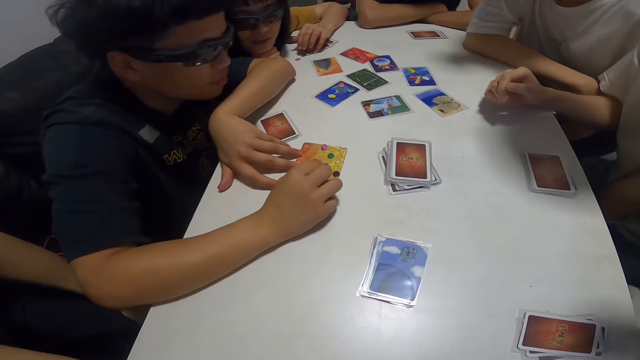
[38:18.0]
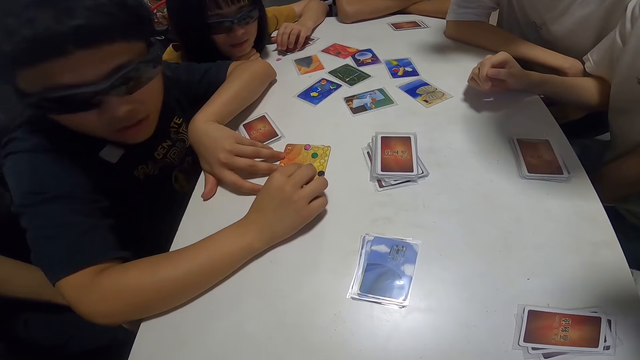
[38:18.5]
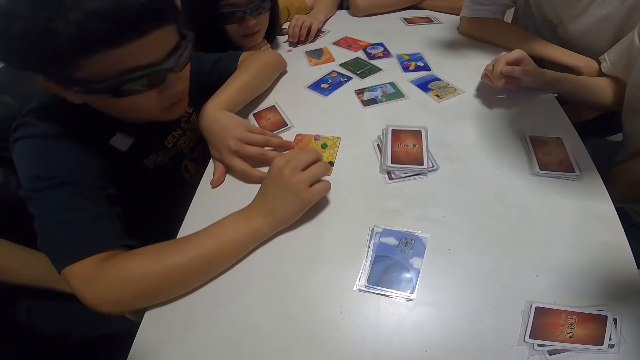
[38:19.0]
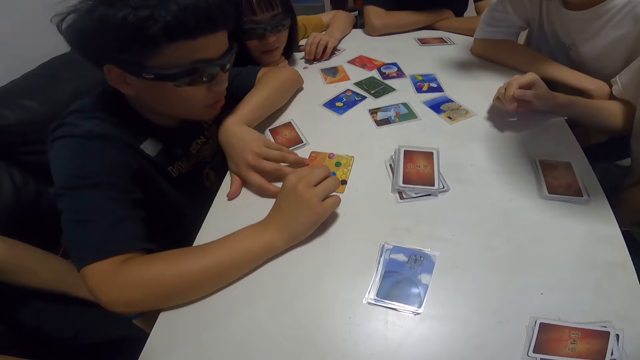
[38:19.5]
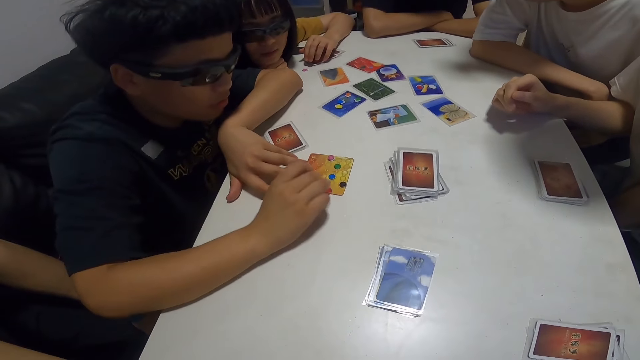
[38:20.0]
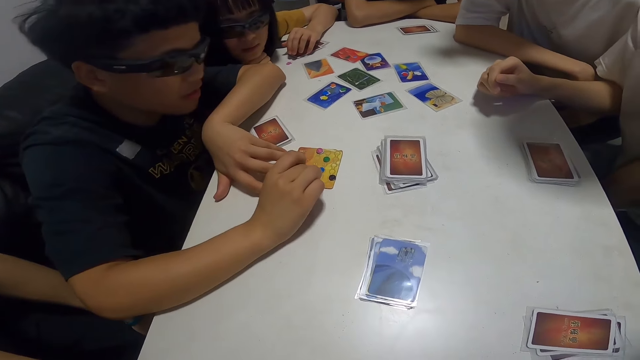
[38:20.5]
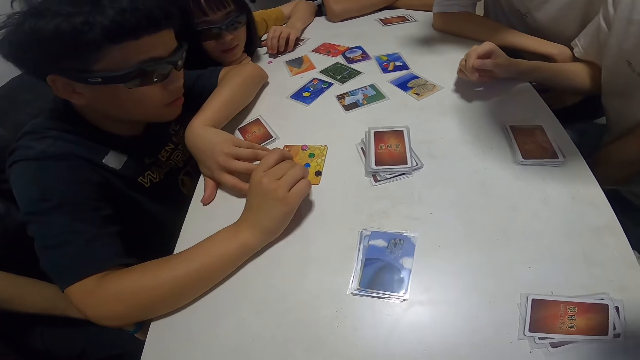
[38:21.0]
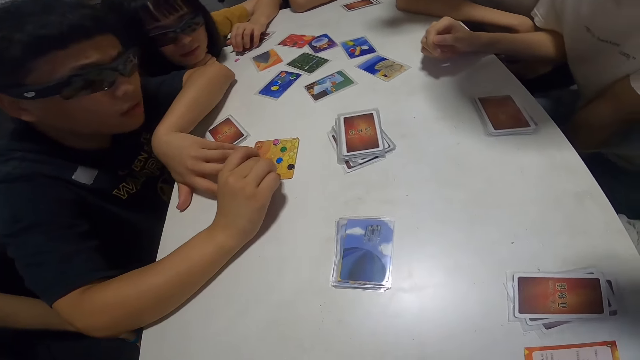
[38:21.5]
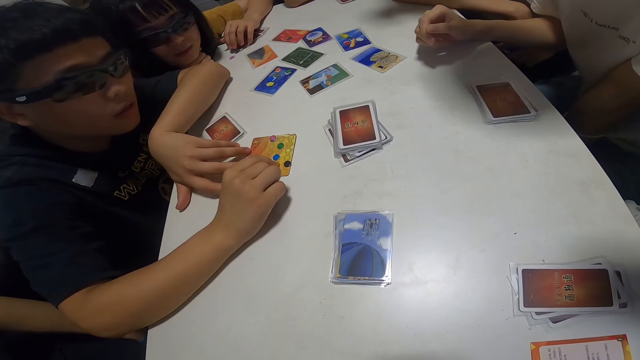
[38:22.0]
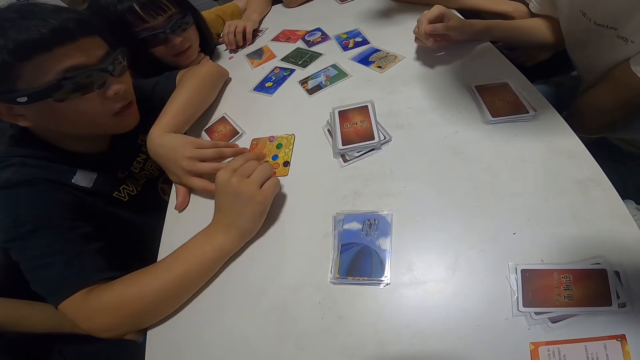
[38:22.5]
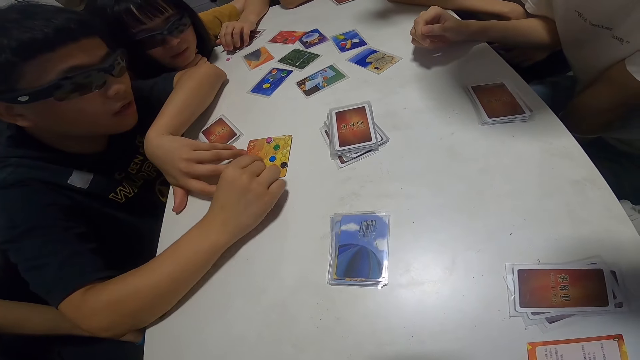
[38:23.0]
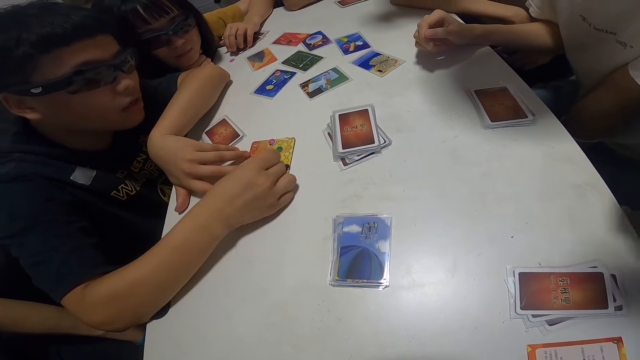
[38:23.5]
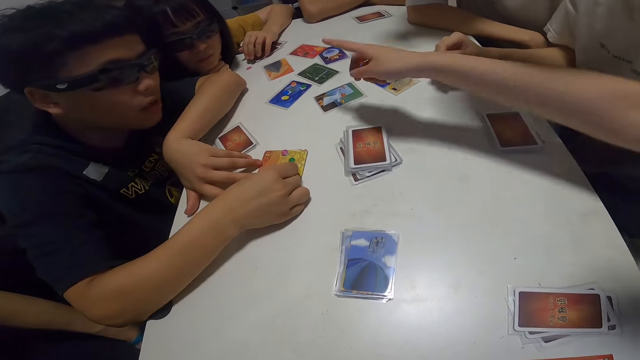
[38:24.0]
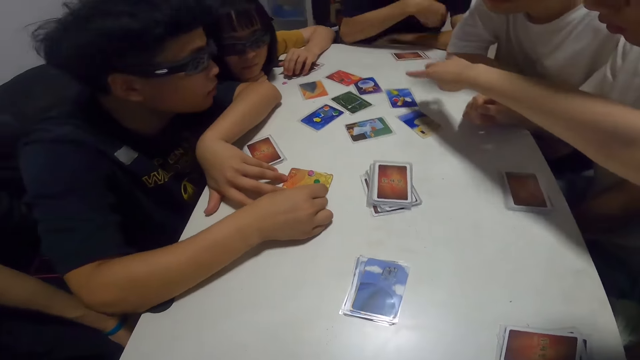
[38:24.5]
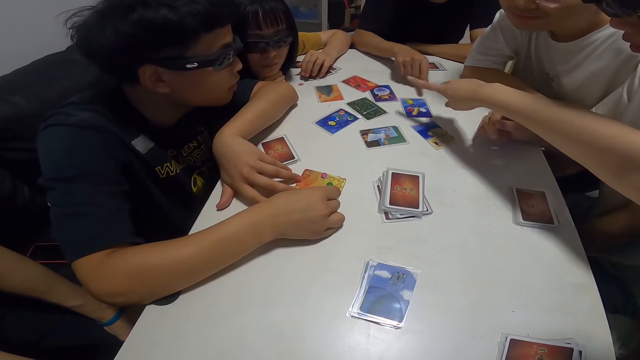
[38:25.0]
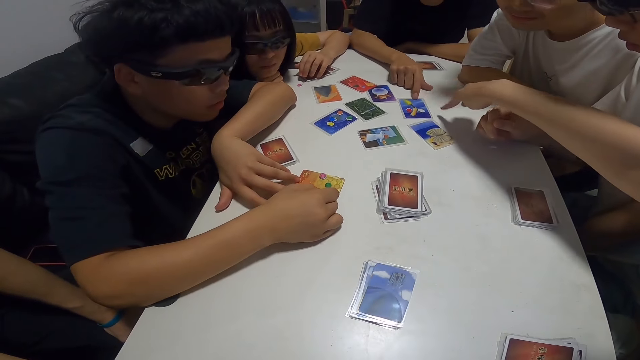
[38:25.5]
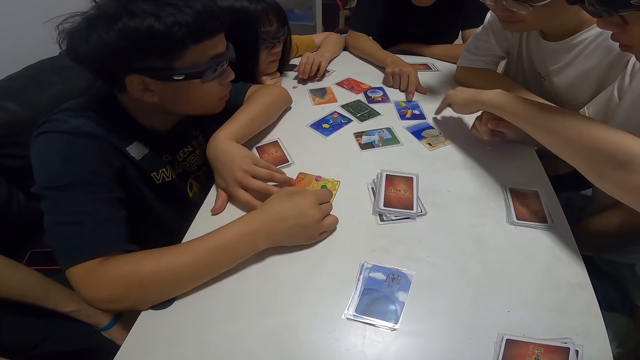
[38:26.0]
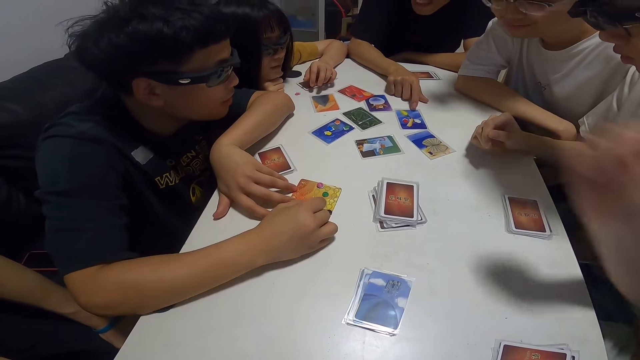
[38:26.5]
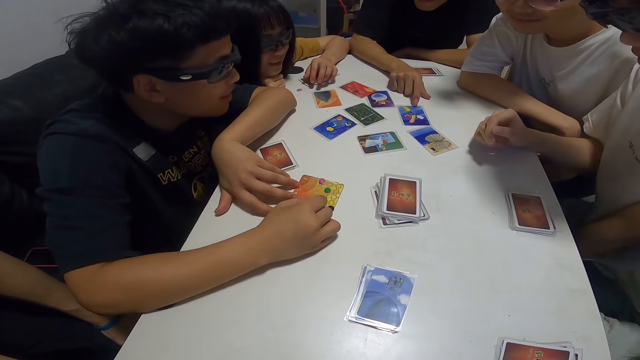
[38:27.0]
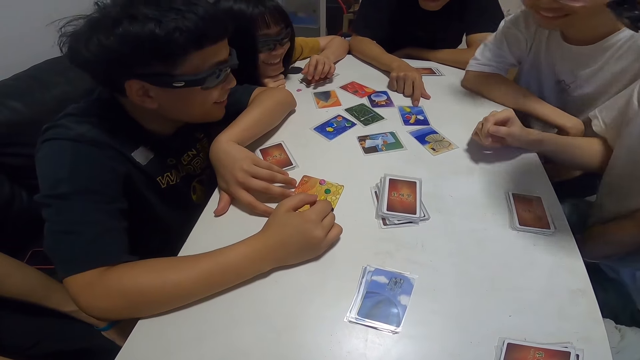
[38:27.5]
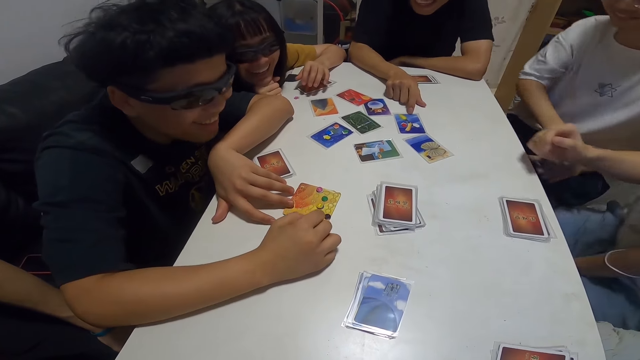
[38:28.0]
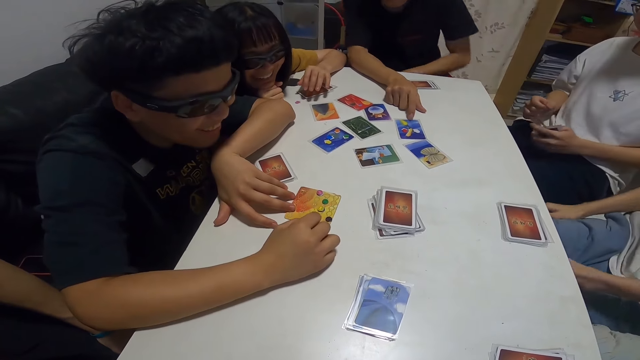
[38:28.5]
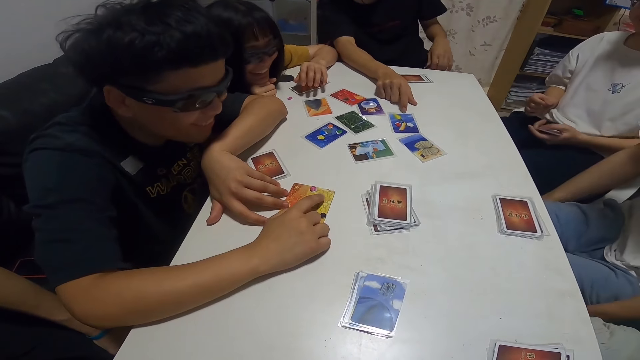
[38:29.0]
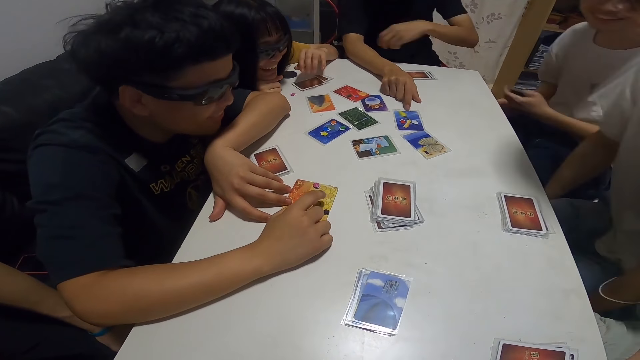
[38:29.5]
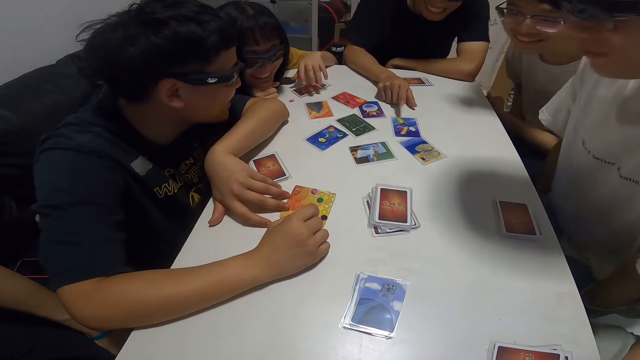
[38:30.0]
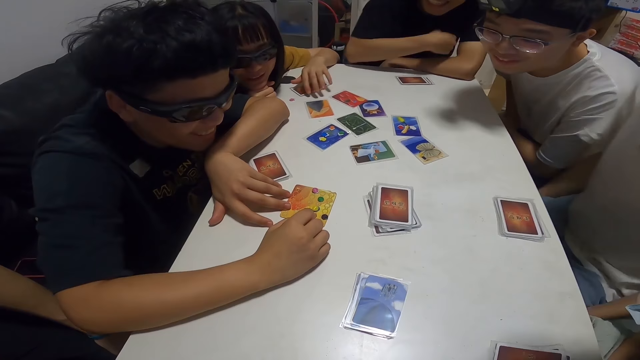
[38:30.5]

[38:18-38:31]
A lady points towards the card. A man points at the cards. Another man touches the card. Another man points at the table.

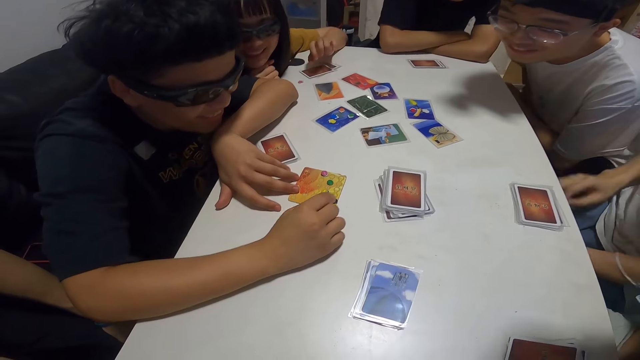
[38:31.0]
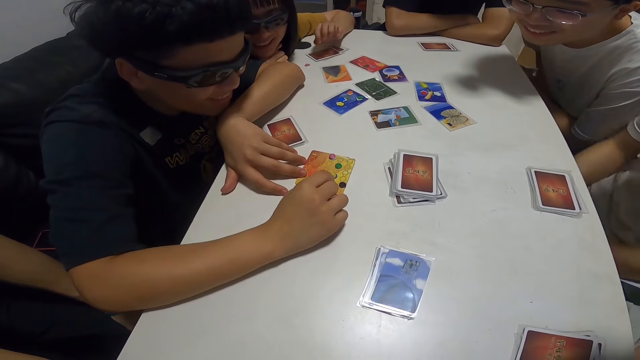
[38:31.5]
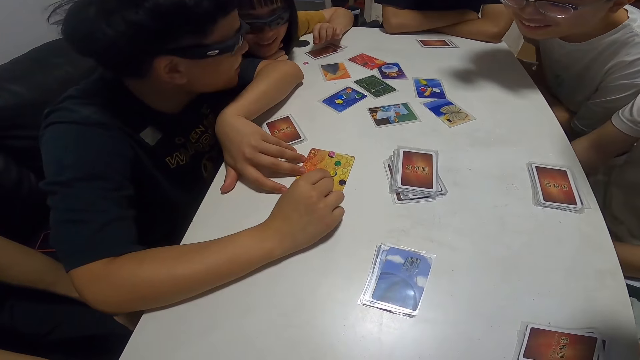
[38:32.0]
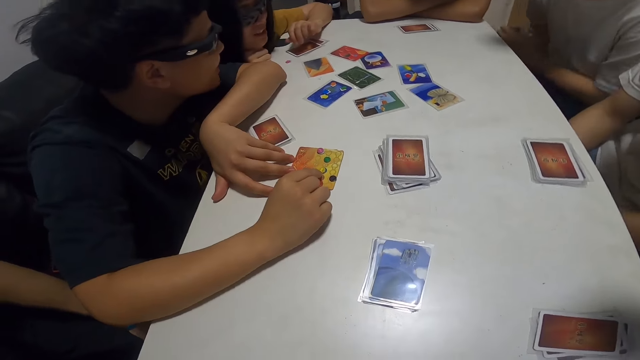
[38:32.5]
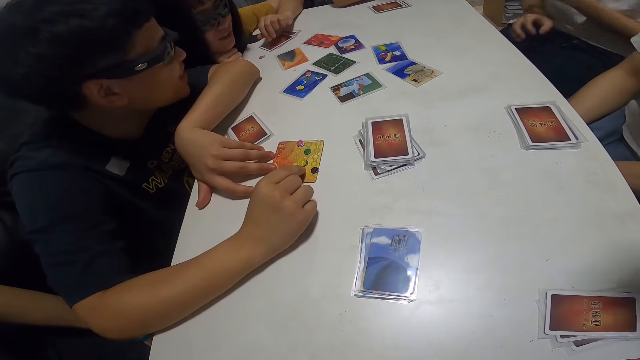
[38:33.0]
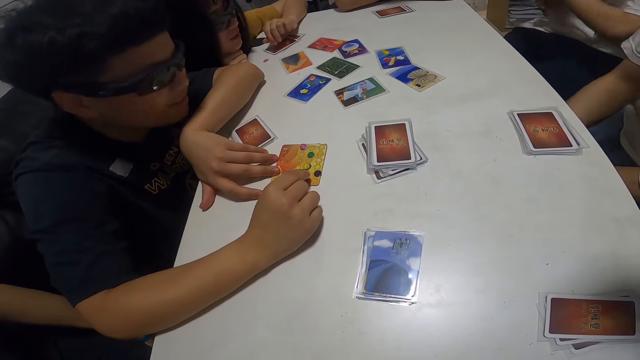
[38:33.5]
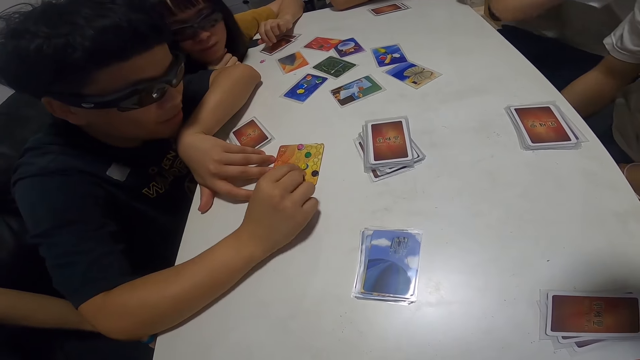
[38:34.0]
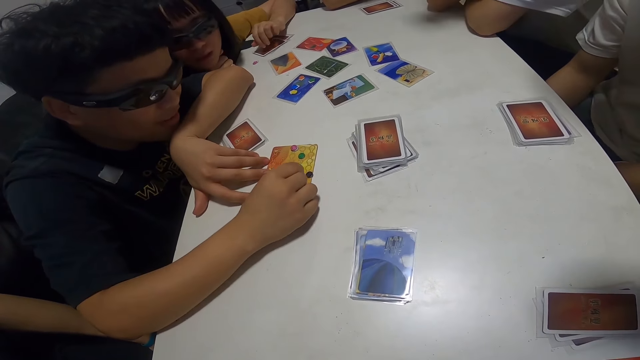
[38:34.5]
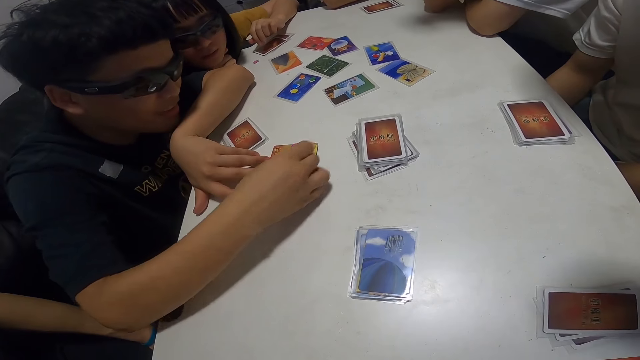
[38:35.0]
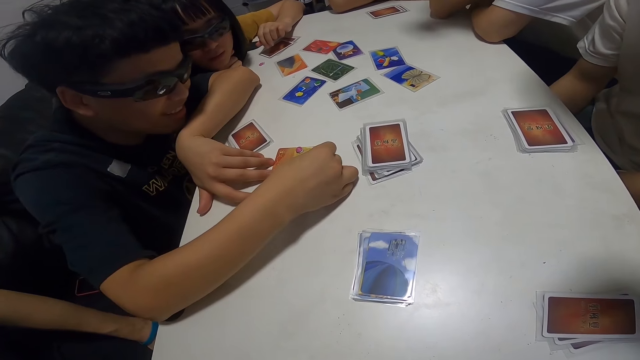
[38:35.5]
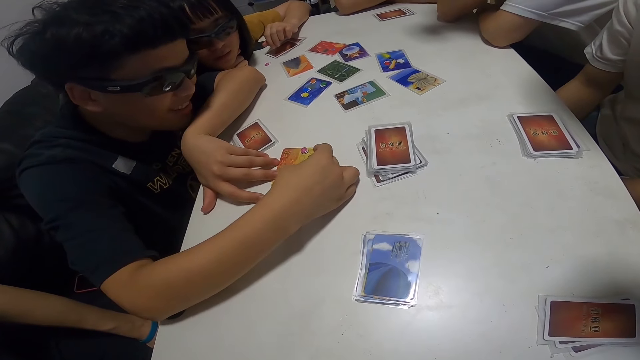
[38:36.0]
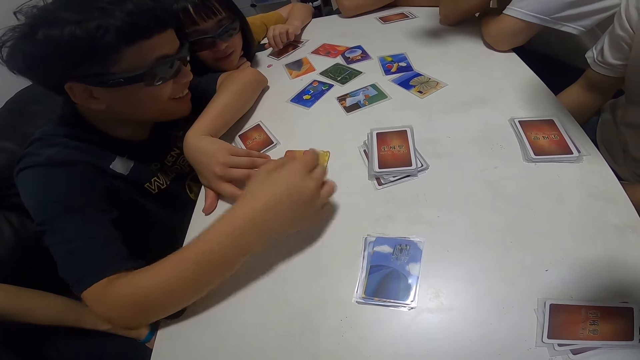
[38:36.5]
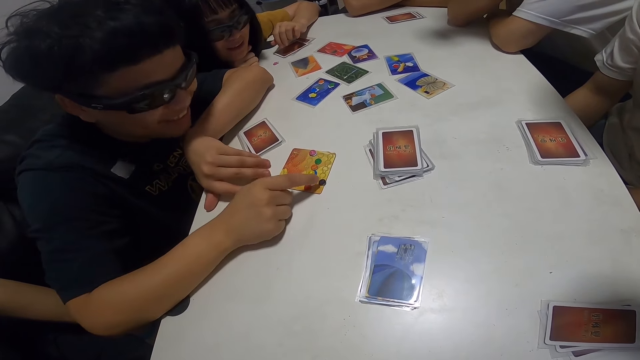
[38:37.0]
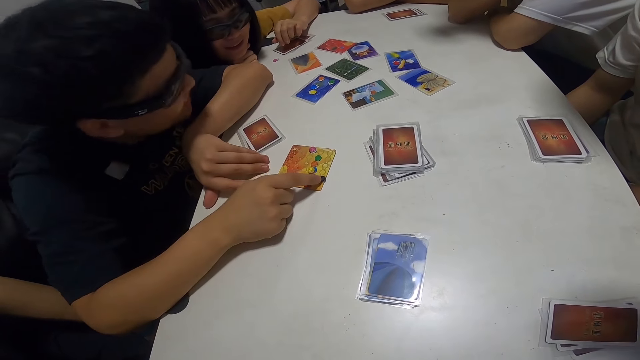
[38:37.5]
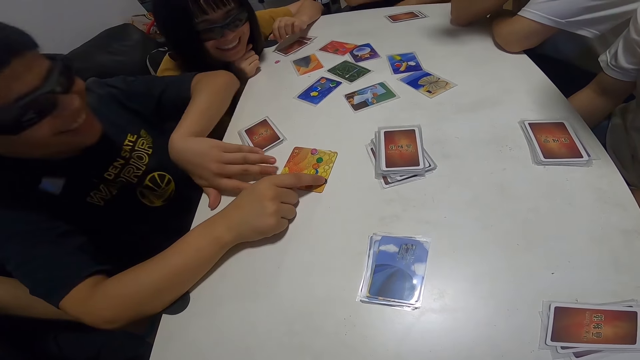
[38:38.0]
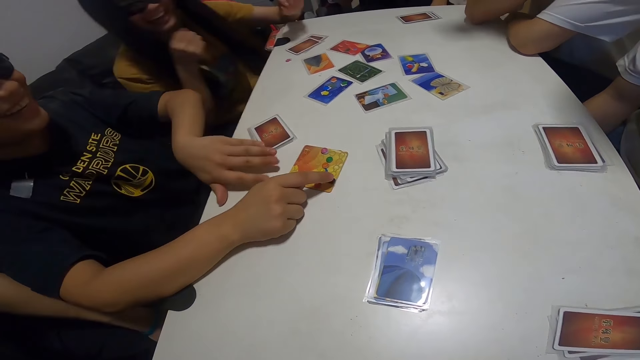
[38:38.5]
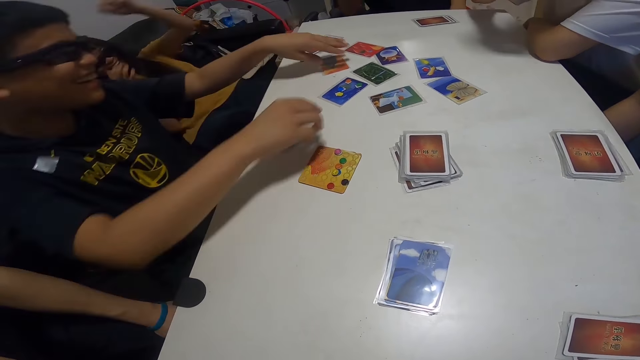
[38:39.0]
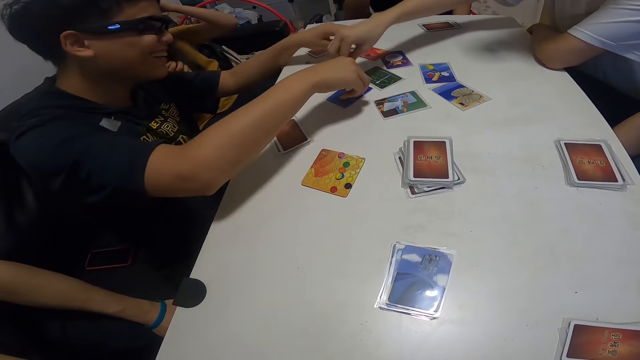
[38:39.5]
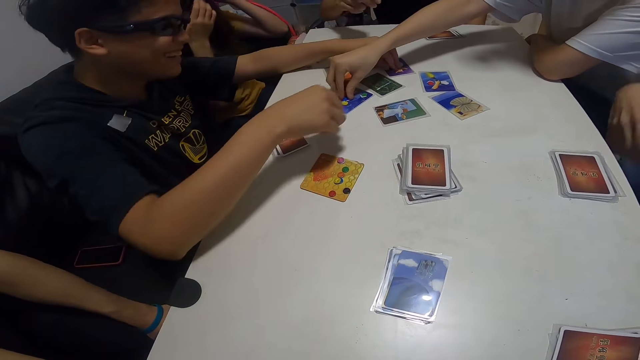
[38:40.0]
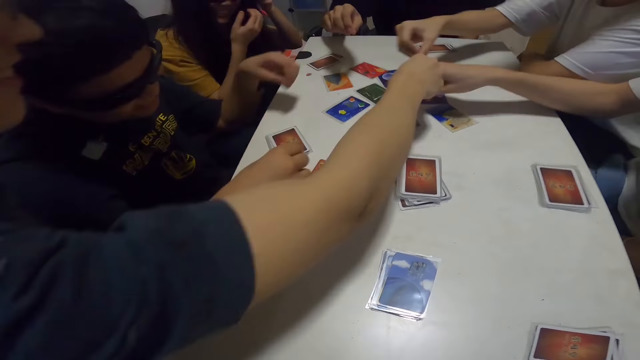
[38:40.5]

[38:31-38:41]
A man plays with something. Another man picks the blue paper from the card. Another man picks the green paper from the card.
